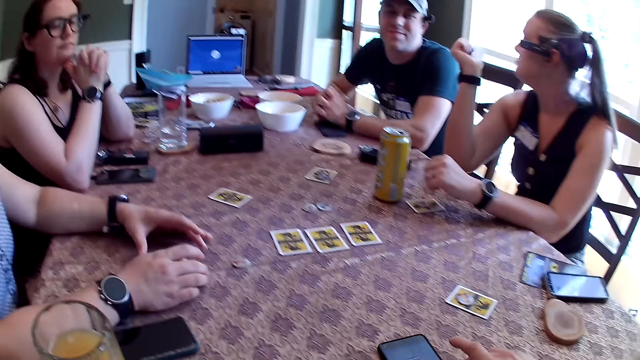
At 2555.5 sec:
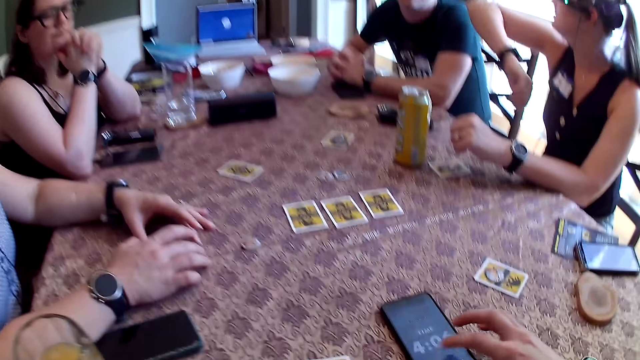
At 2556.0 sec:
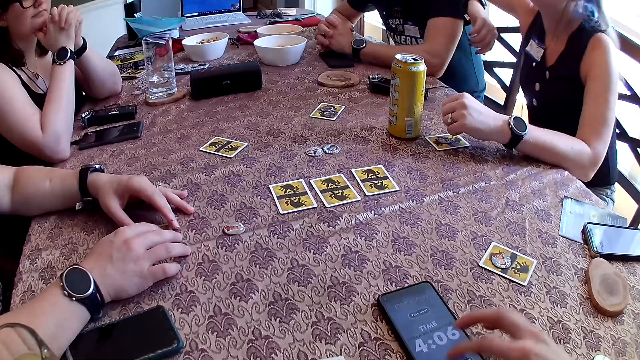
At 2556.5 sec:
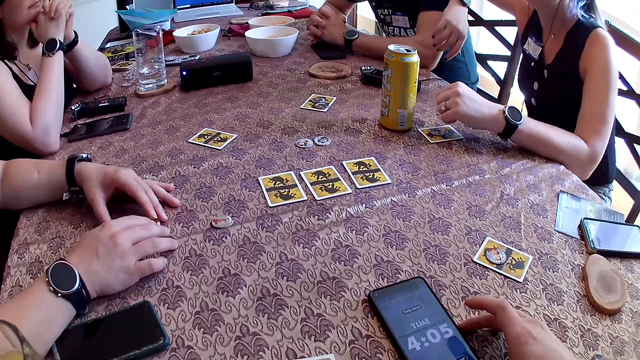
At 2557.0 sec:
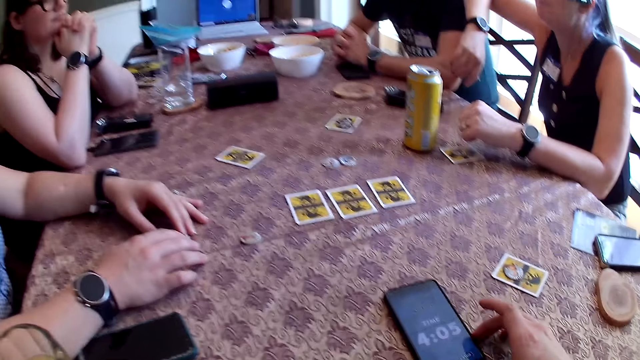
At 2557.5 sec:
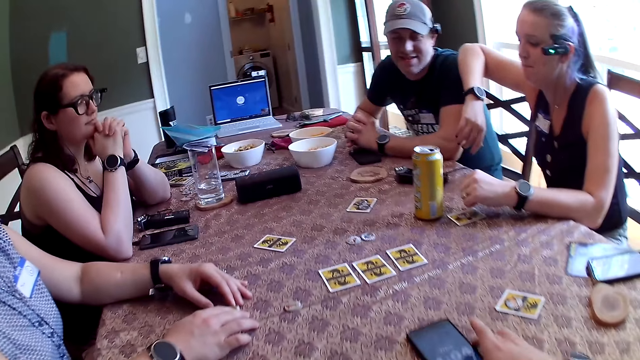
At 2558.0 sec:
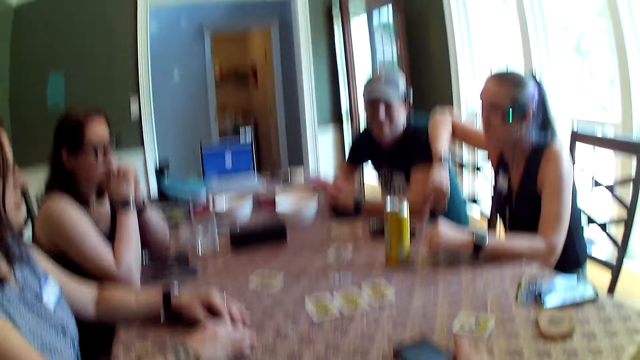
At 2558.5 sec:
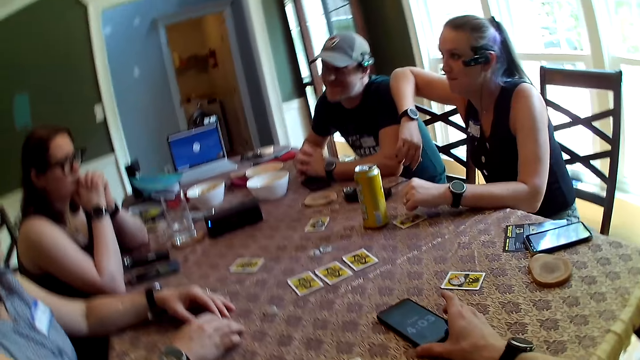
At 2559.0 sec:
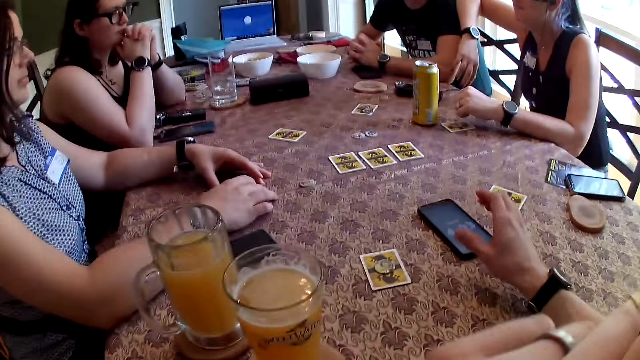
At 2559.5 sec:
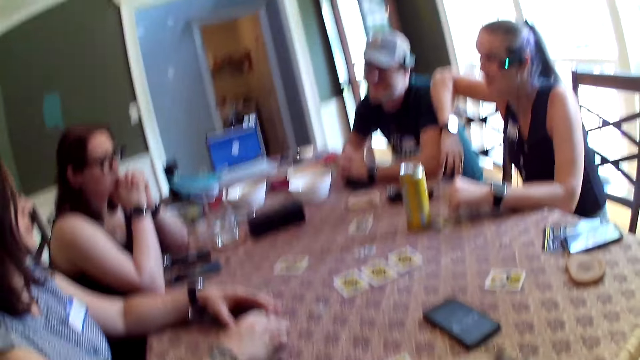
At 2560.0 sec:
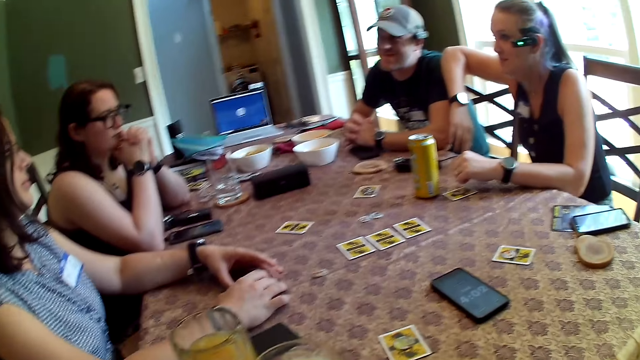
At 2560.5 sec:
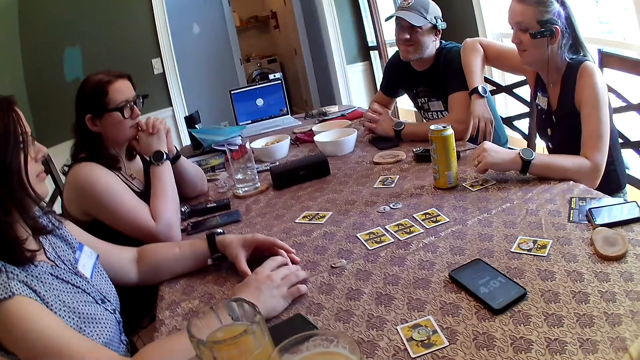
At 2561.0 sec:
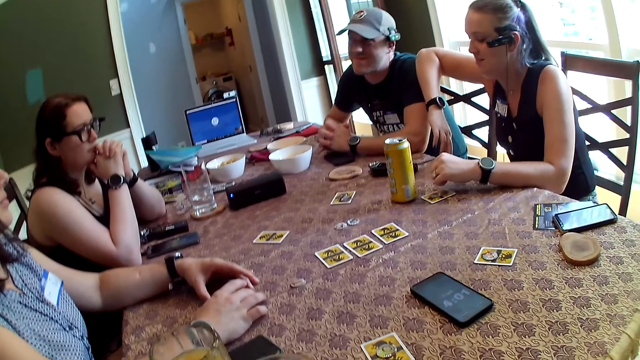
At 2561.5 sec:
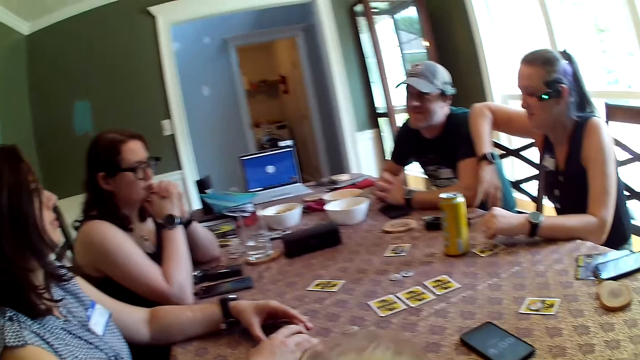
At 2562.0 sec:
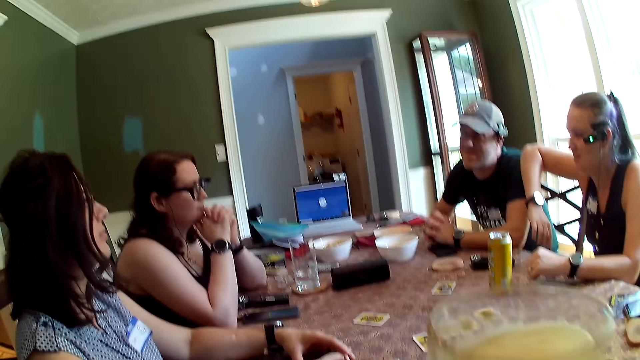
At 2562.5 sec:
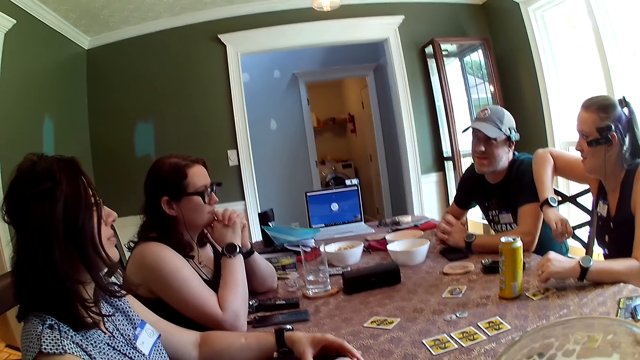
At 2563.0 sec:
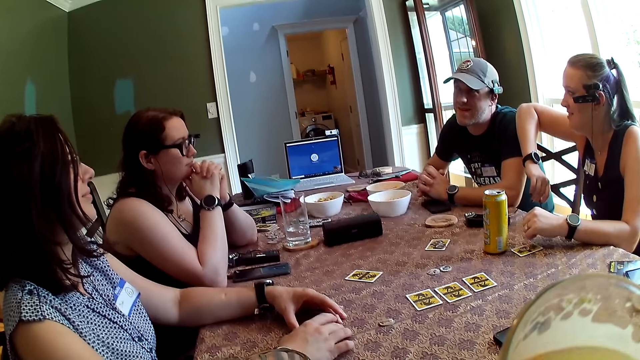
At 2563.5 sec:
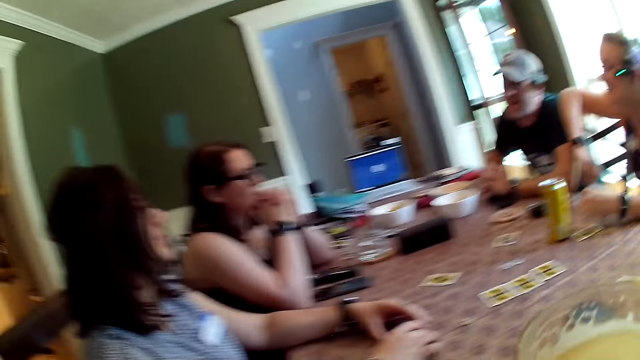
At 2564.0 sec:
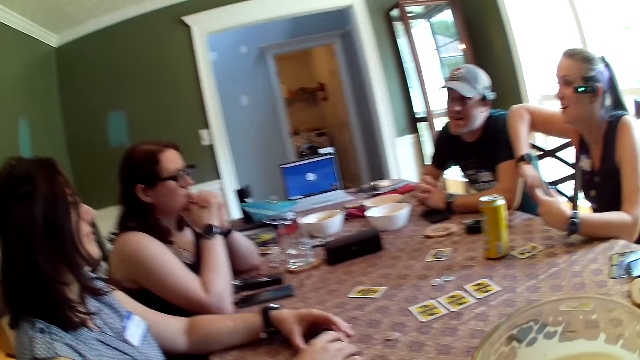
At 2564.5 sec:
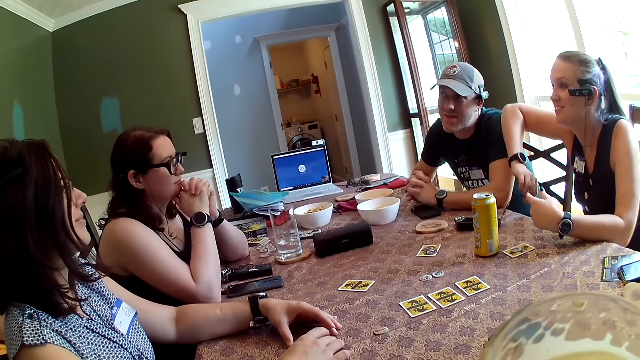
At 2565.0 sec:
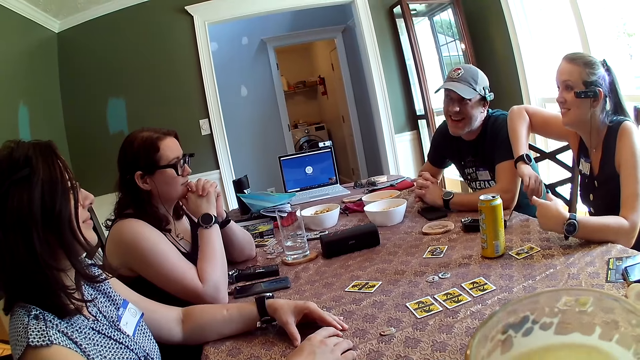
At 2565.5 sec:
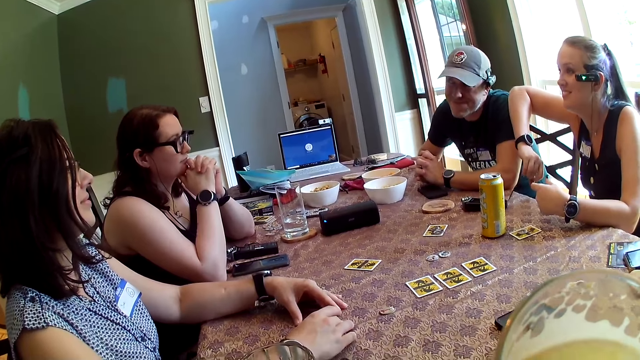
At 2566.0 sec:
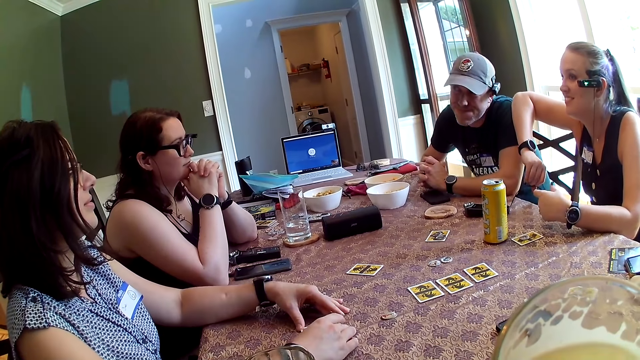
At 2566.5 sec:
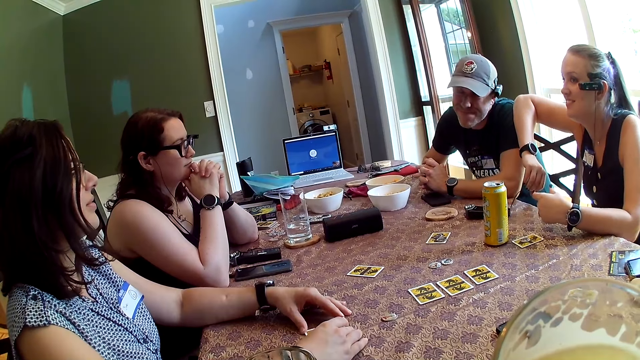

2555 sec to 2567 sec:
The camera wearer pushes the phone on the table with his right hand. The woman places her hands on the table. The woman touches the card on the table. Another woman puts her right hand on the man's left shoulder. She kneels on the man. The camera wearer operates the phone on the table with his right hand. He pushes the phone on the table with his right hand. He picks up a glass of beer from the table with his right hand. He drinks beer from the glass of beer in his right hand. He holds the glass of beer with his right hand.

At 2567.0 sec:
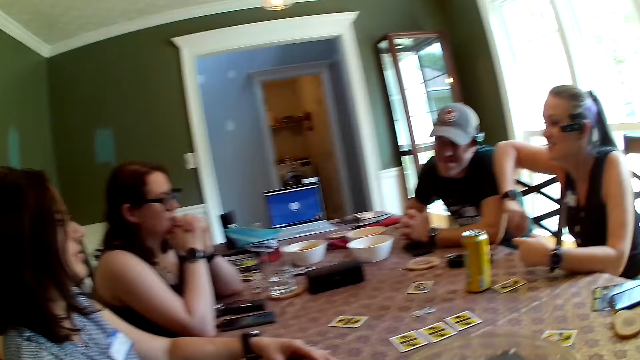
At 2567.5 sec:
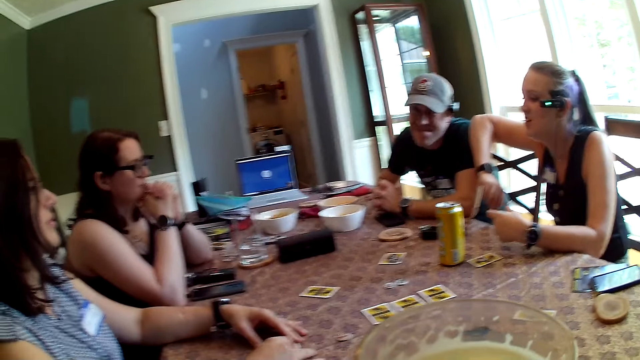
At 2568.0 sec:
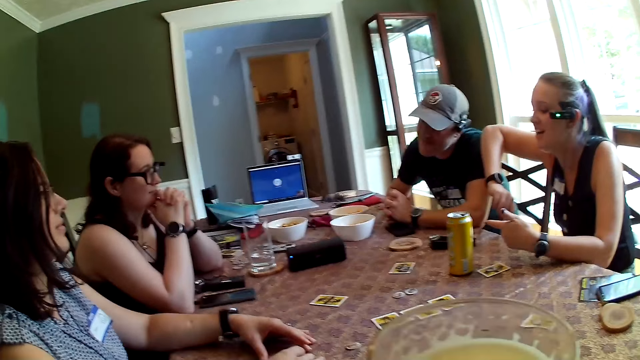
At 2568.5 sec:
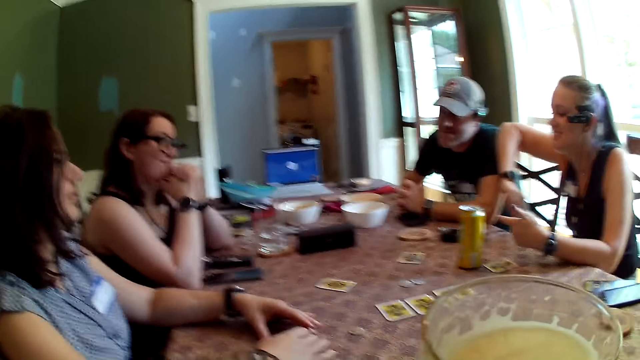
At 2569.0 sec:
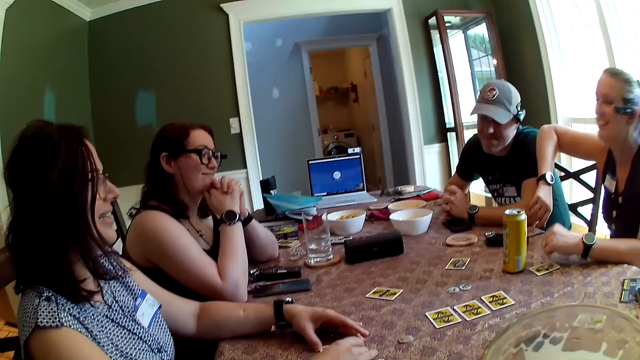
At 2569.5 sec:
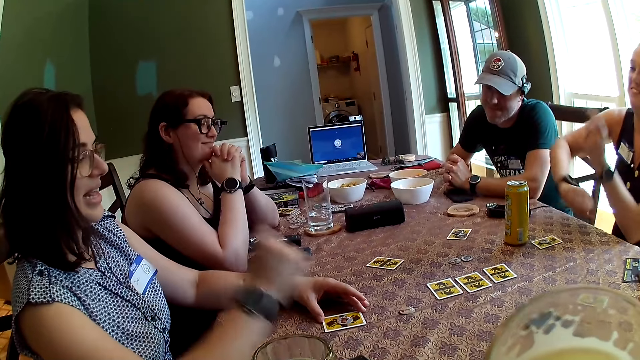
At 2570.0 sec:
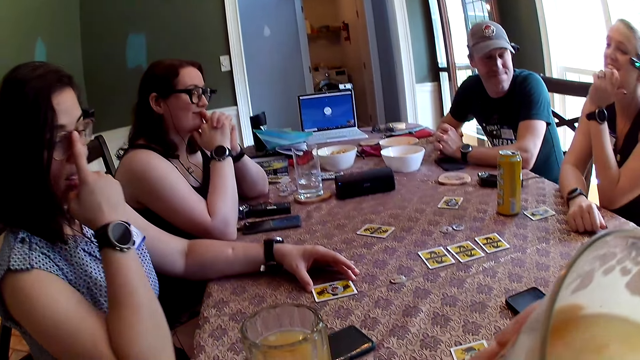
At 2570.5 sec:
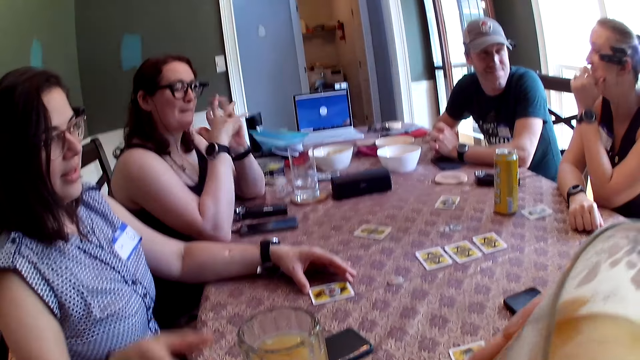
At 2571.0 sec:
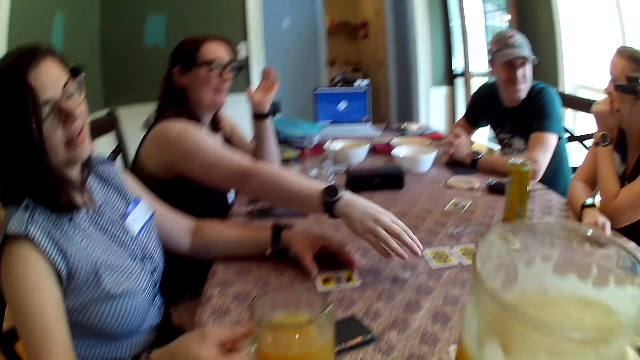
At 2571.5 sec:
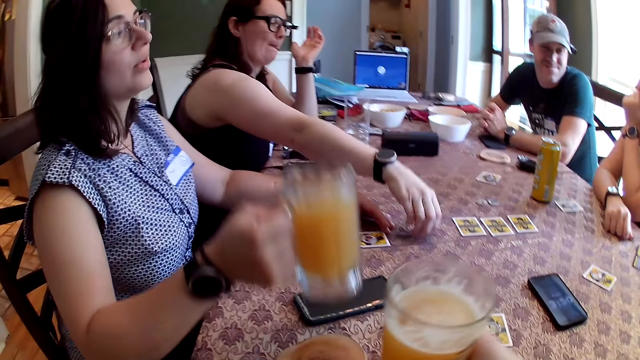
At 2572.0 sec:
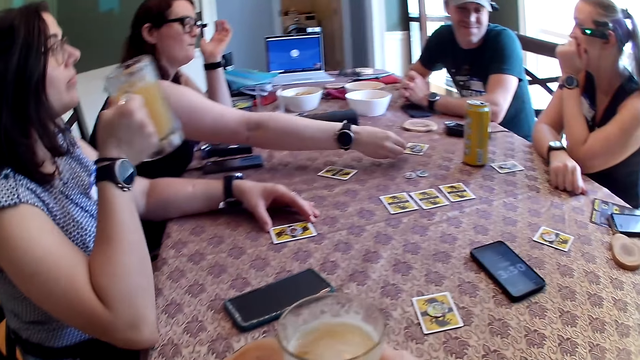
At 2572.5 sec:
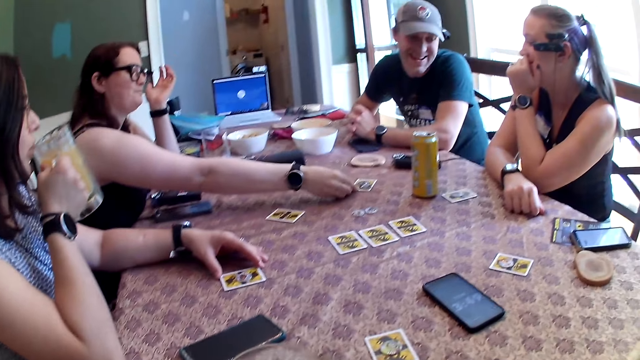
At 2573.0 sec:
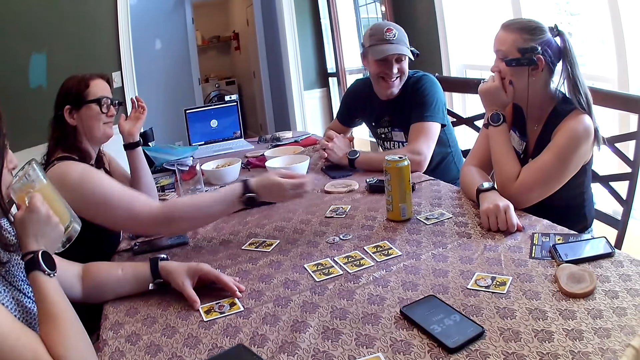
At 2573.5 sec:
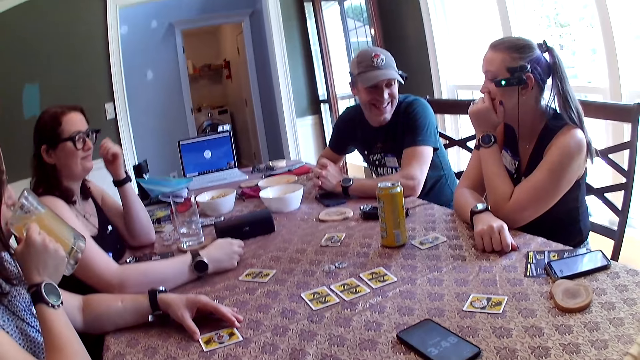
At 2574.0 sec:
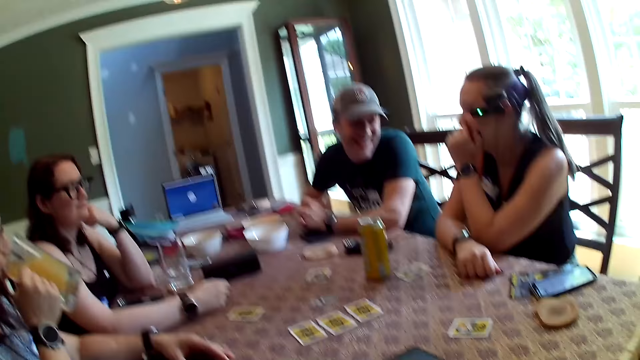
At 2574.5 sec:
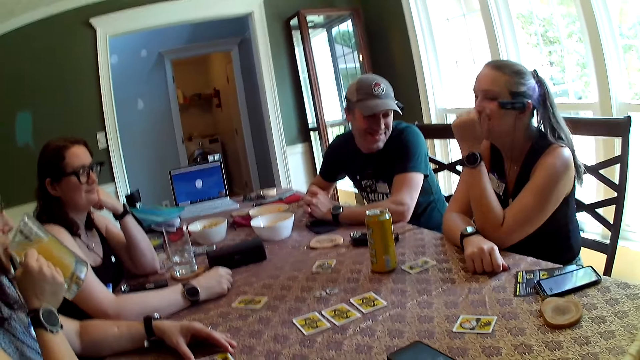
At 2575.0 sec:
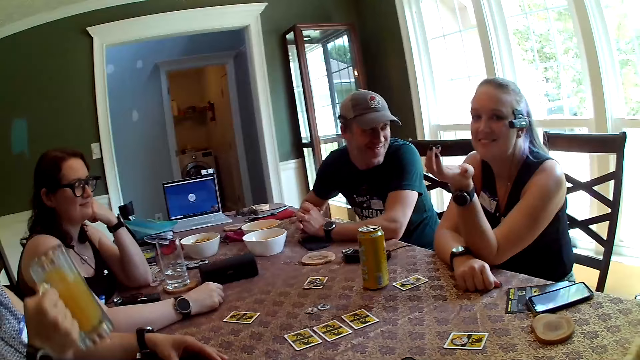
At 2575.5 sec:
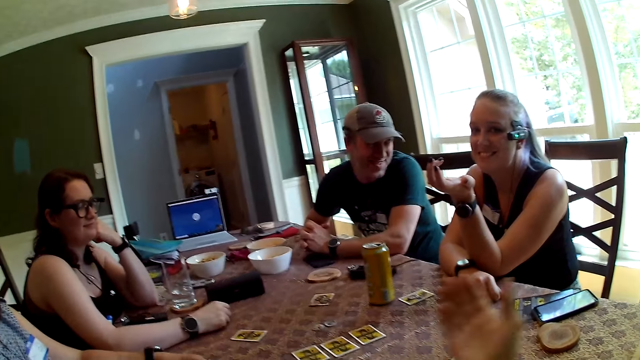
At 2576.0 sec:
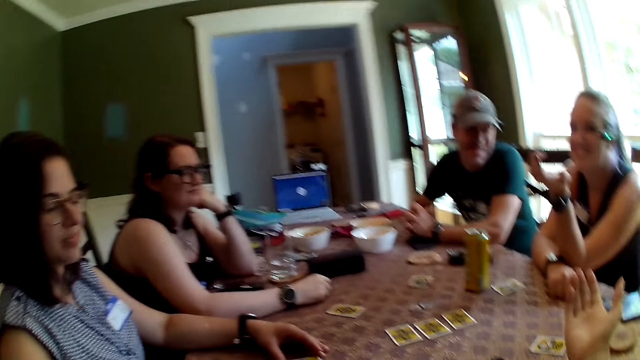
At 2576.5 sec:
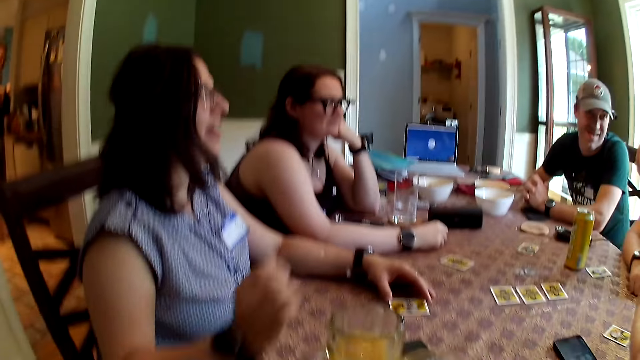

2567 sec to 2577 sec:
The woman removes her right hand from the man's left shoulder, places her right hand on the table, and places her left hand on the table. Another woman adjusts a pair of glasses on her face with her right hand. The first woman holds her face with her left hand. The second woman picks up a glass of beer from the table with her right hand. A third woman picks up a poker chip from the table with her right hand. The camera wearer drops the glass of beer on the table with his right hand. The second woman drinks beer from the glass of beer in her left hand. The third woman drops the poker chip on a card with her right hand and places her right hand on the table. The first woman removes her left hand from her face. The second woman drops the glass of beer on the table with her right hand.
